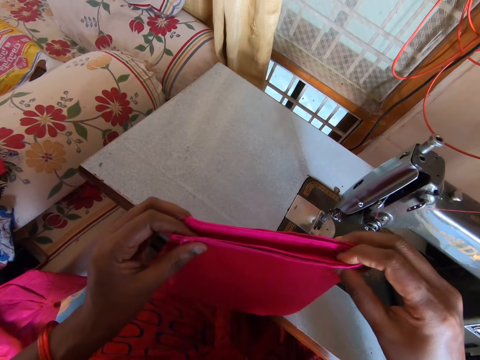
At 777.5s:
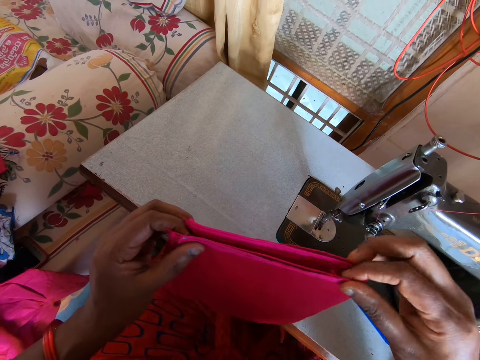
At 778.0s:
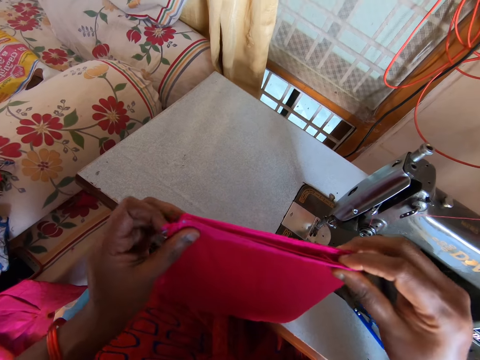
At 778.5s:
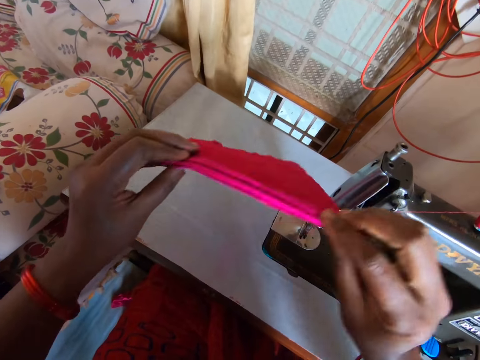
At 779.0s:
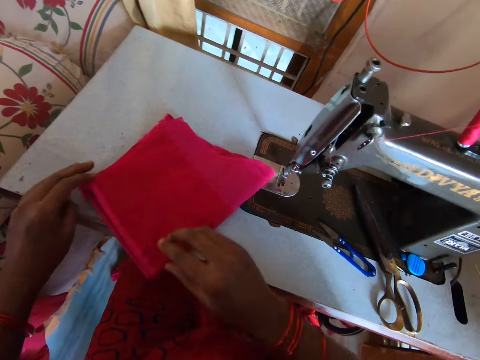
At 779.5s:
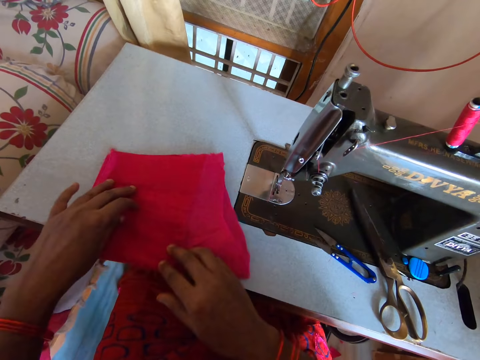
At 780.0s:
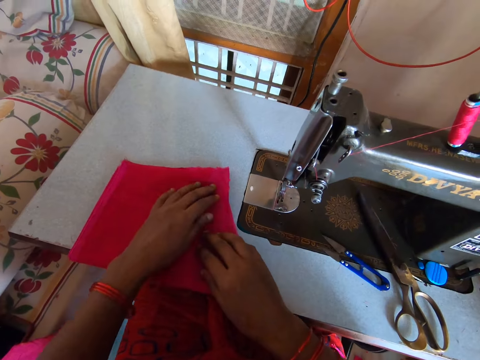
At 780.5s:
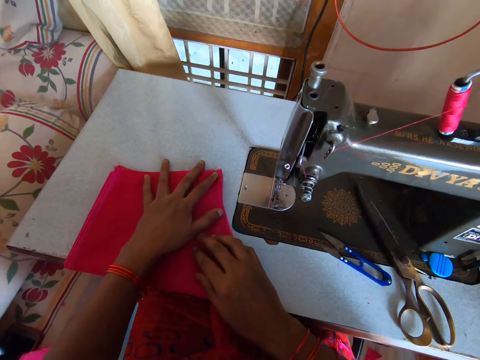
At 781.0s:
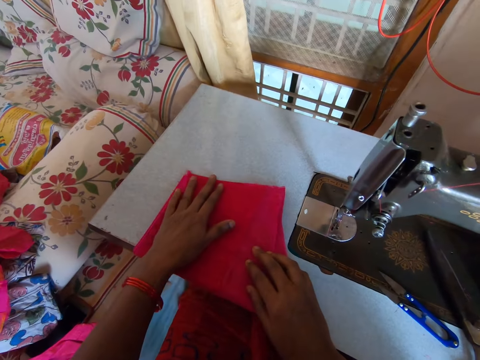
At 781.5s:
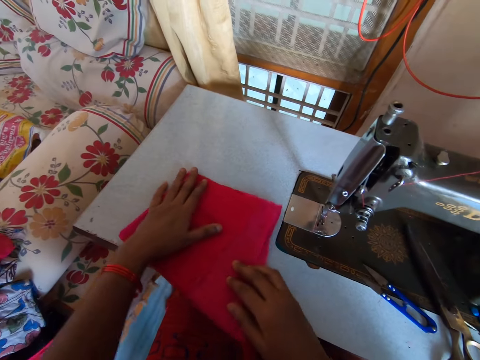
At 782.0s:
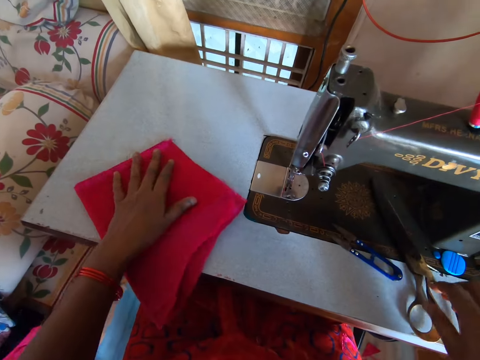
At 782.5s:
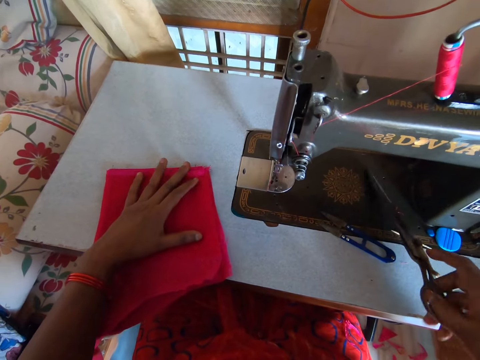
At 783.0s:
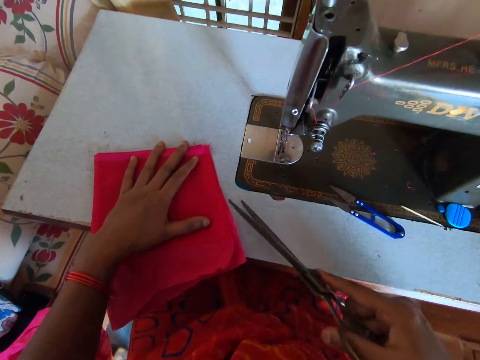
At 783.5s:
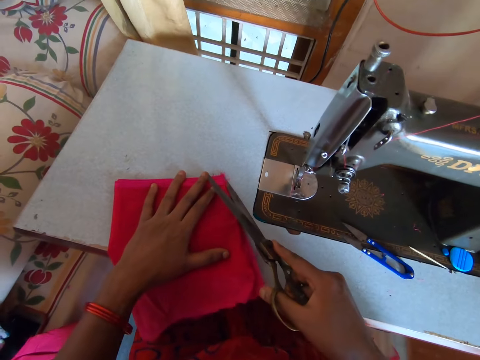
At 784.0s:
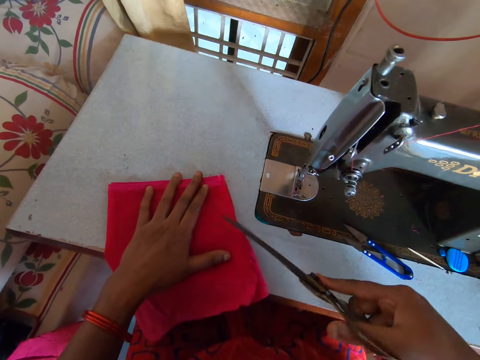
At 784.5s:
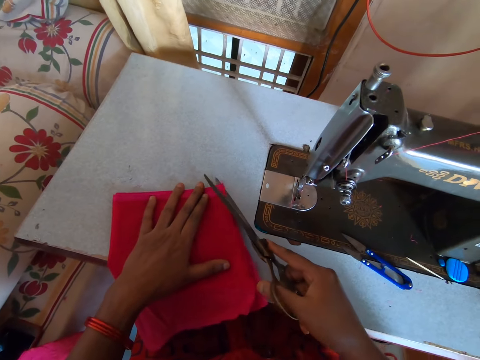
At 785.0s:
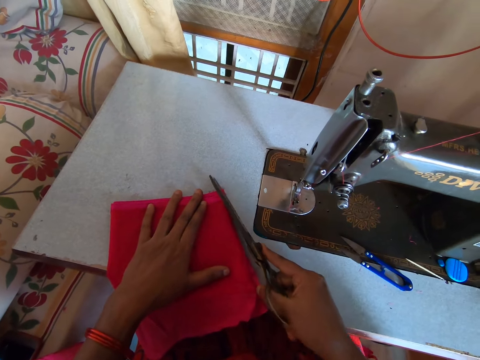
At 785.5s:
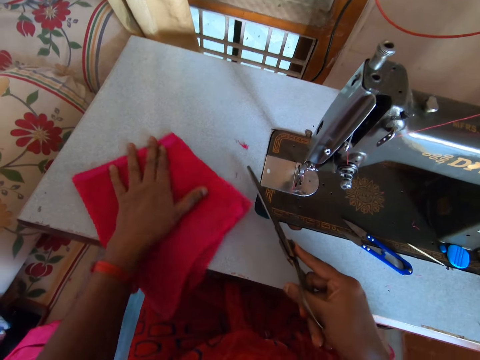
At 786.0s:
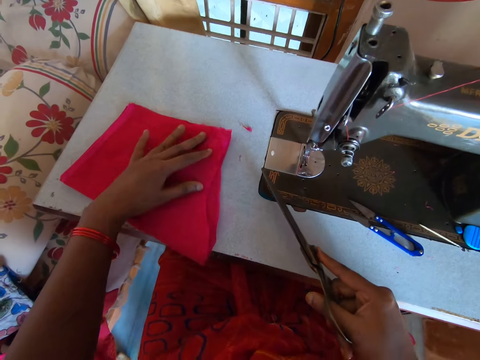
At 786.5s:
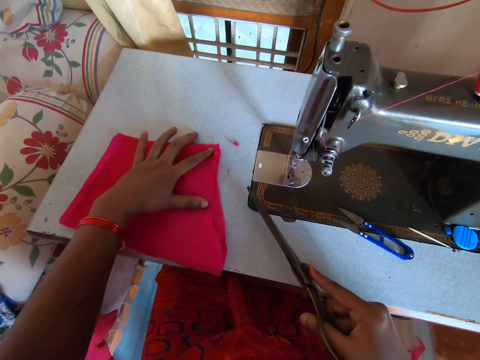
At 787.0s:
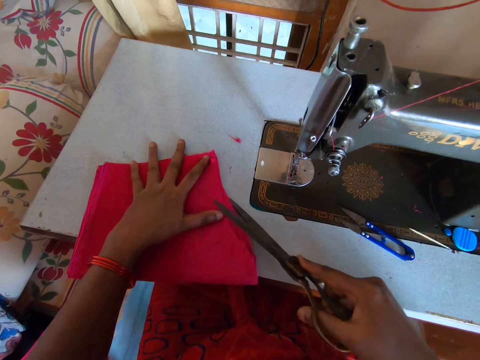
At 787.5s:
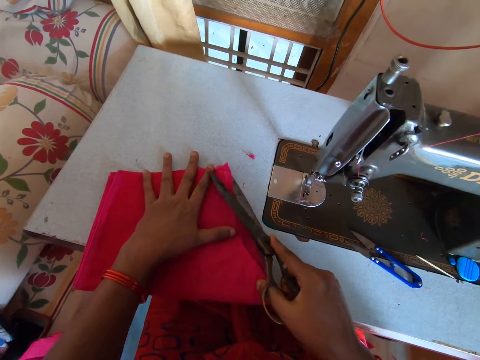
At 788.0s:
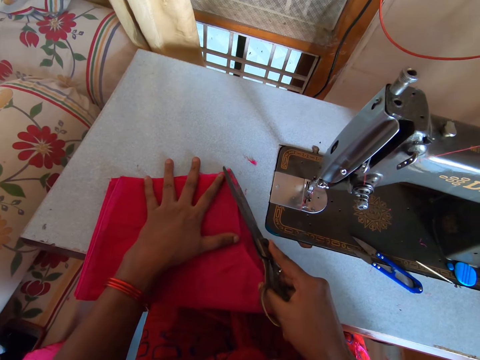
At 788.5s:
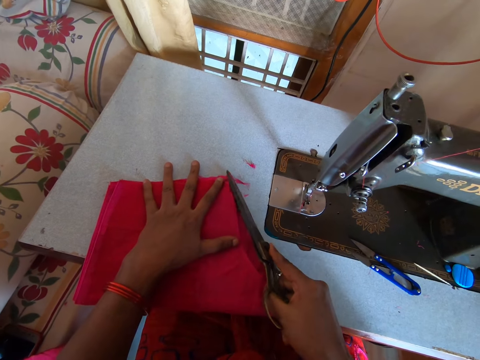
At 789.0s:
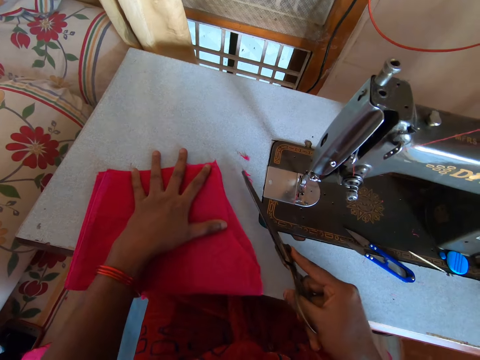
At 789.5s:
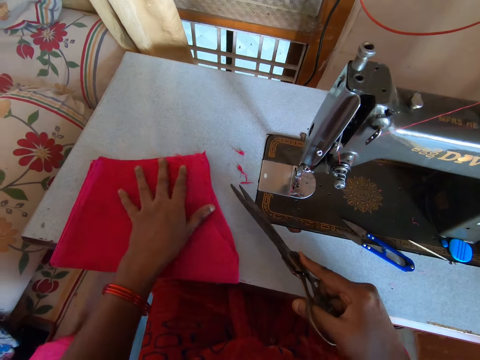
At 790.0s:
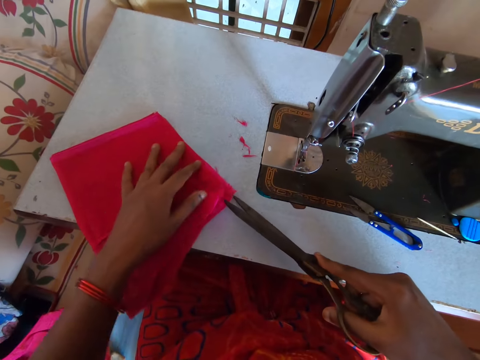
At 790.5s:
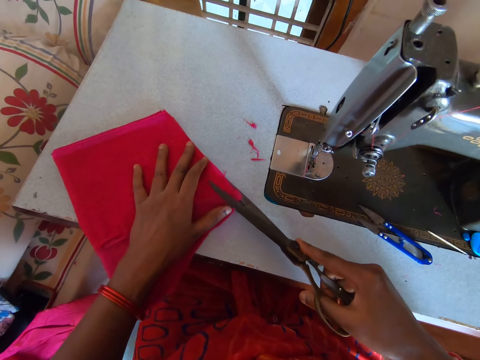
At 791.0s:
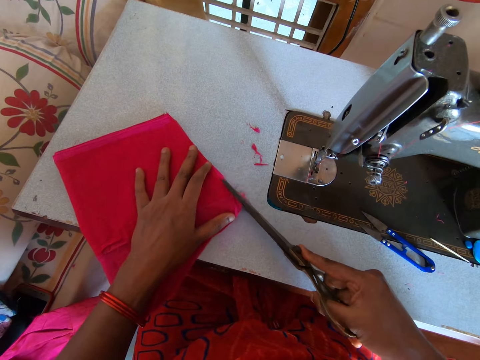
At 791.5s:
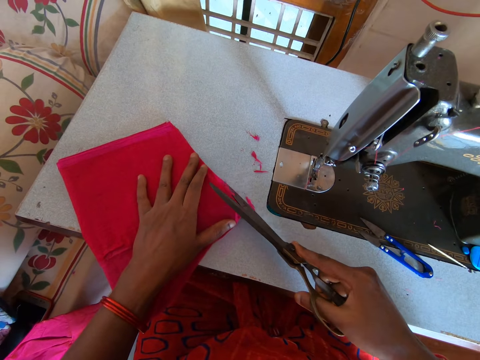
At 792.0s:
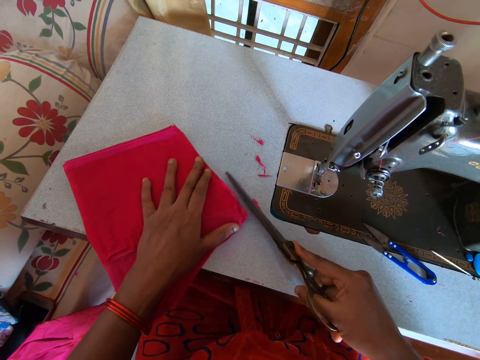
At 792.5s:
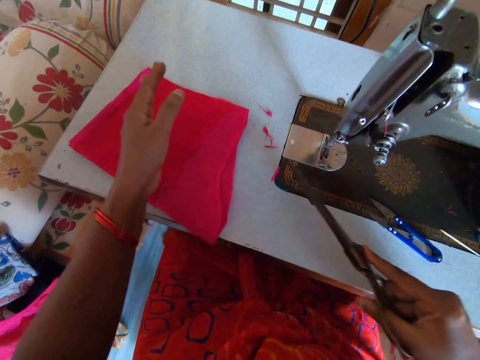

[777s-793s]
The camera wearer places the pieces of cloth on the sewing table. They pick a pair of scissors from the sewing machine. They cut the pieces of cloth with the pair of scissors. They shape the material. They adjust the material. They shape the material. They adjust the material. They shape the material.

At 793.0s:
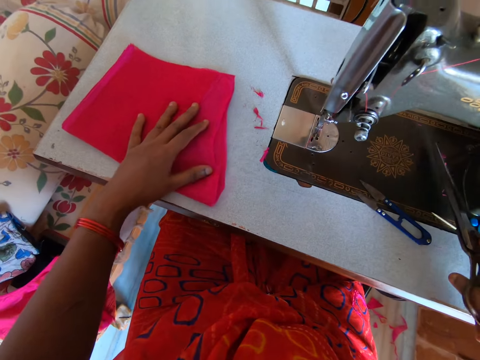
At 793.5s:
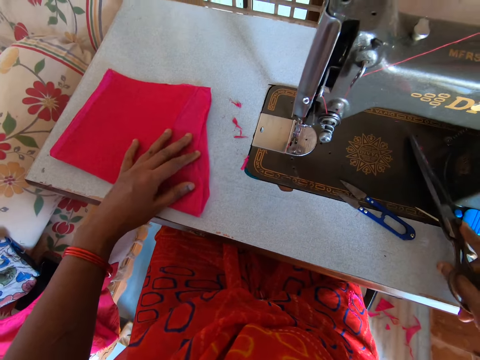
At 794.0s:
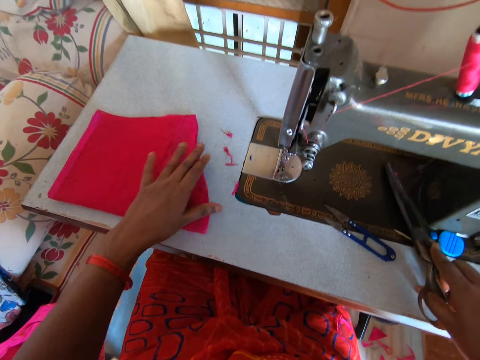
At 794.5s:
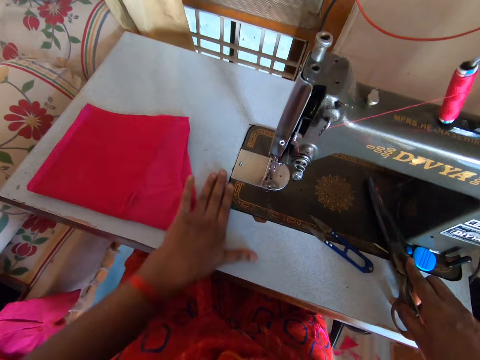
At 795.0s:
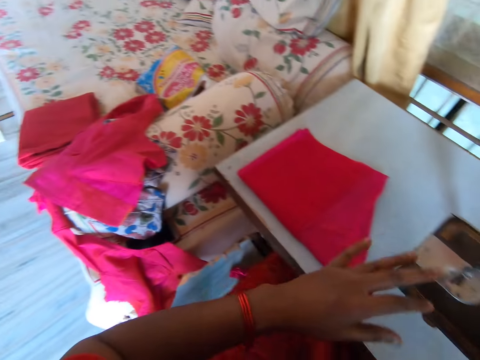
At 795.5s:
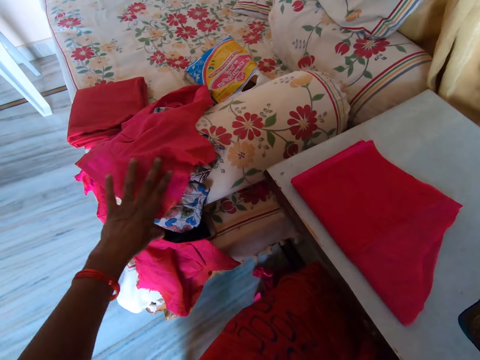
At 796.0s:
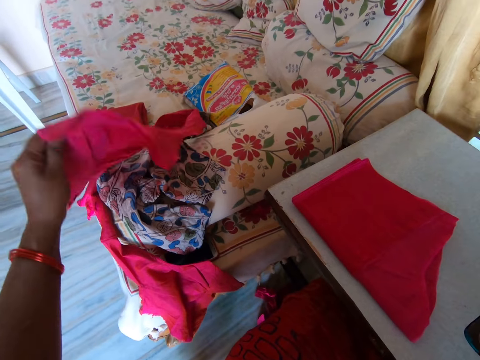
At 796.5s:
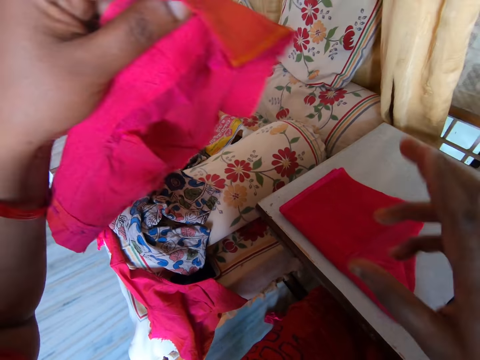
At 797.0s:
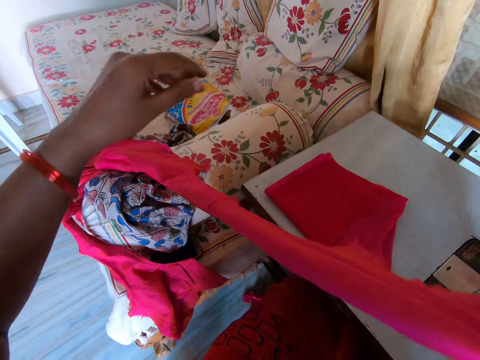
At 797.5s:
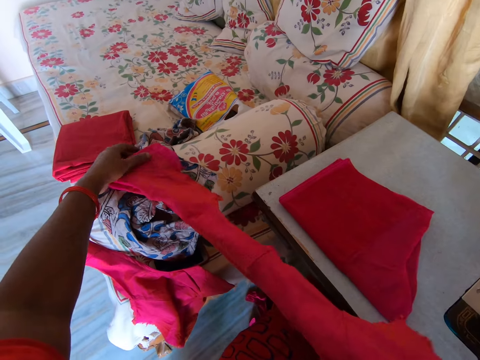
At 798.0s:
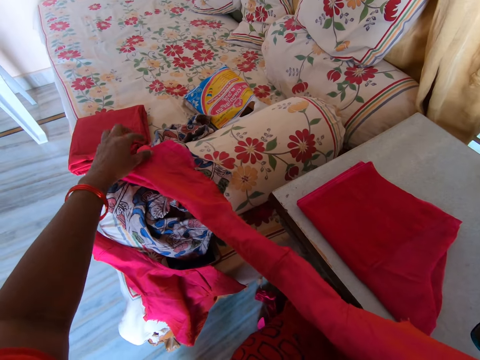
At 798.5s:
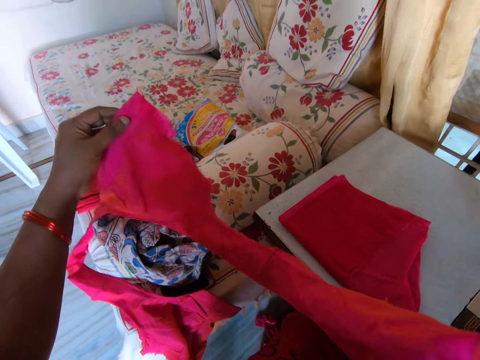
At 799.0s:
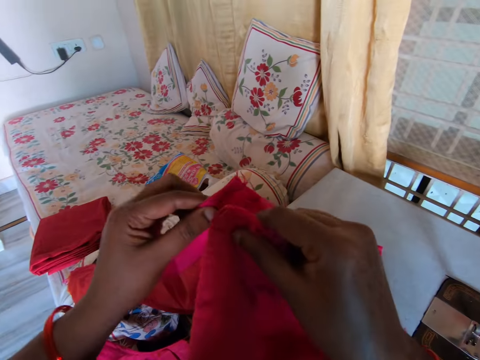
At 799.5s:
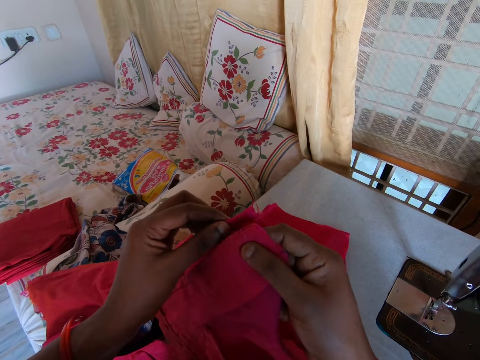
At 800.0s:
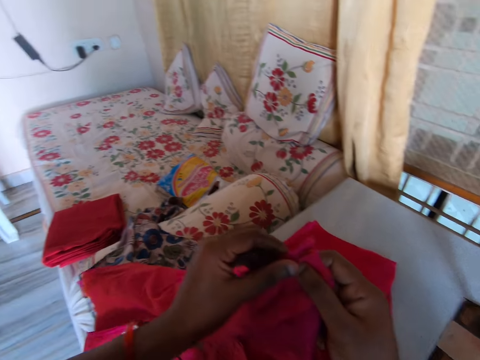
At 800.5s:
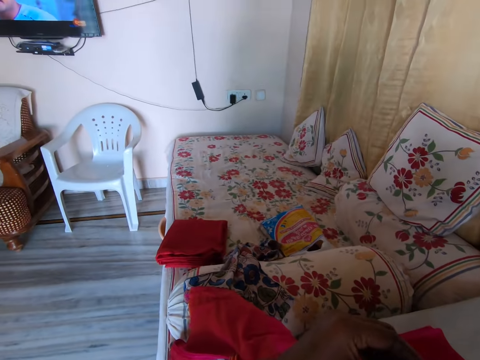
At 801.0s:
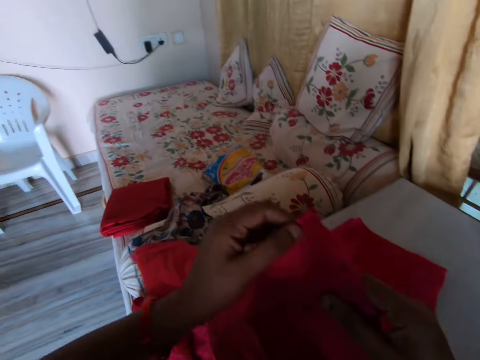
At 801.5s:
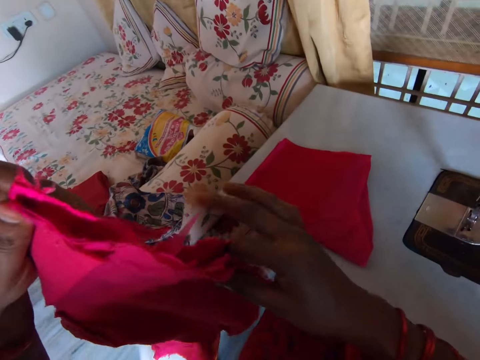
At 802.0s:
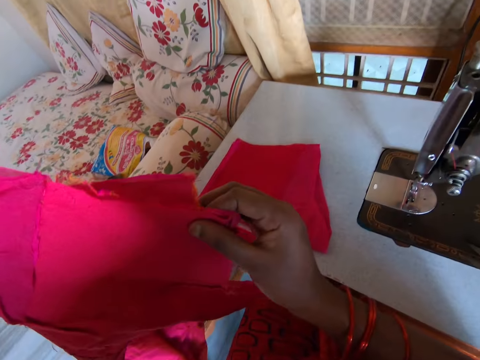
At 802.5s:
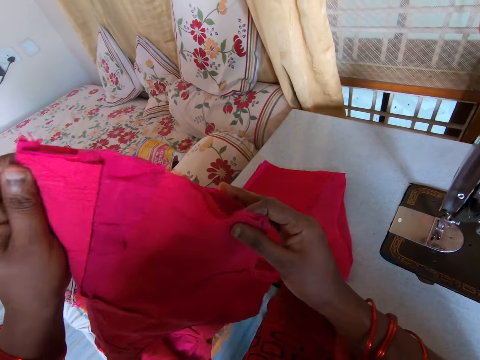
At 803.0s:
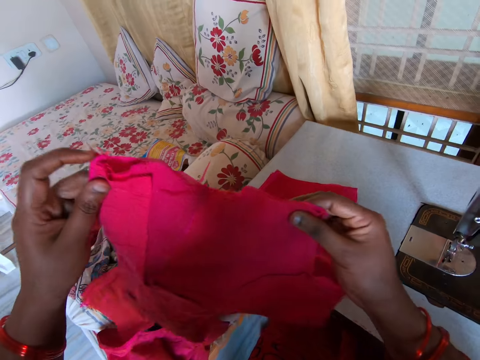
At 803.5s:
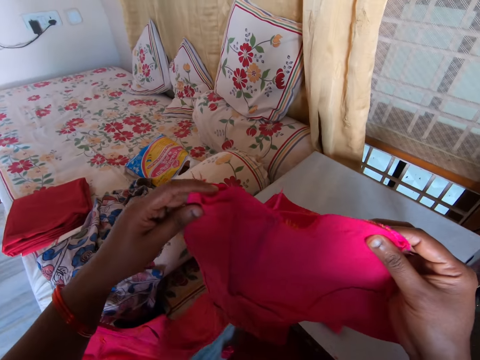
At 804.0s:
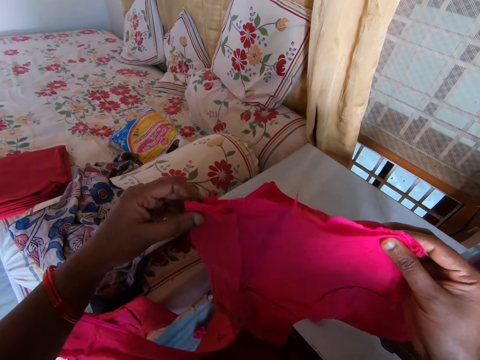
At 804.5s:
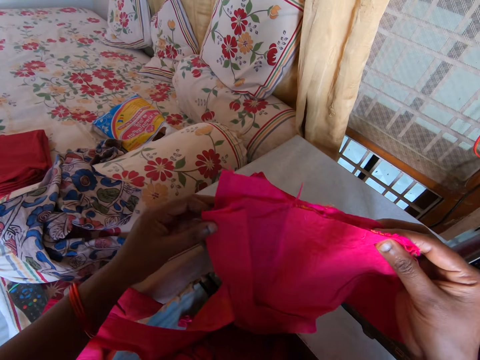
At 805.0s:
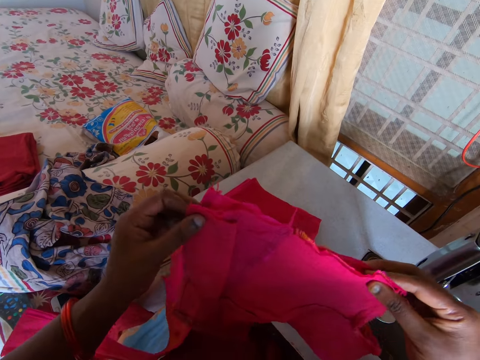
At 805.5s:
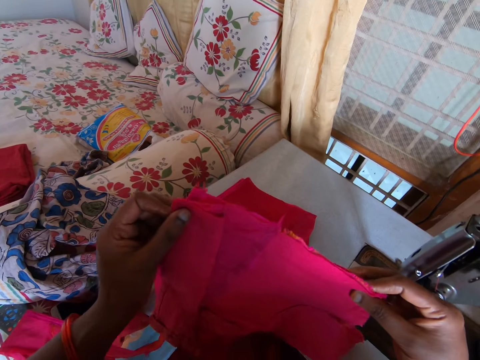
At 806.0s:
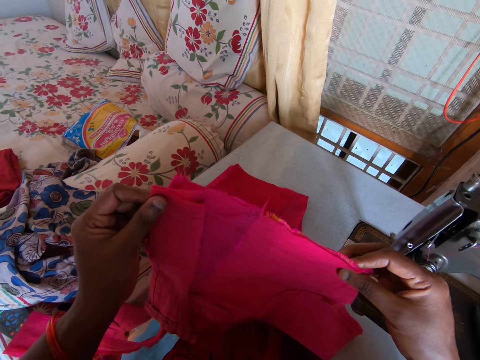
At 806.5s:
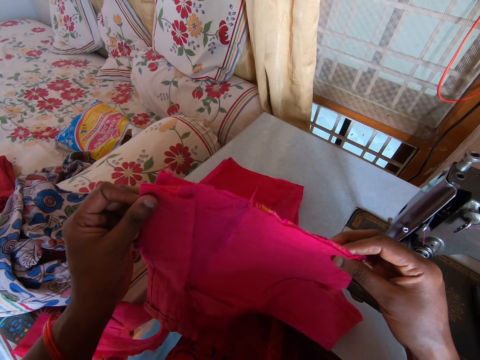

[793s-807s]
The camera wearer places the pair of scissors on the sewing machine. She adjusts the material. She wipes the table with her hand. She picks a piece of cloth from the couch. She folds the piece of cloth. She adjusts the material.
